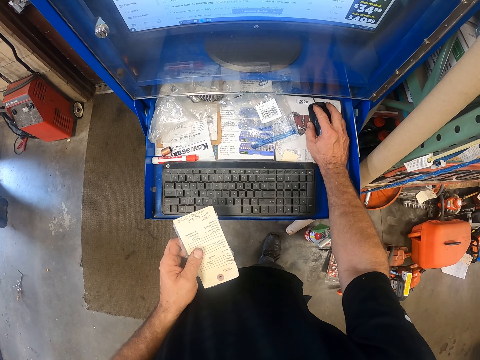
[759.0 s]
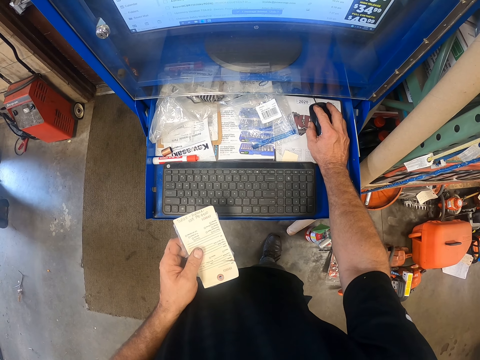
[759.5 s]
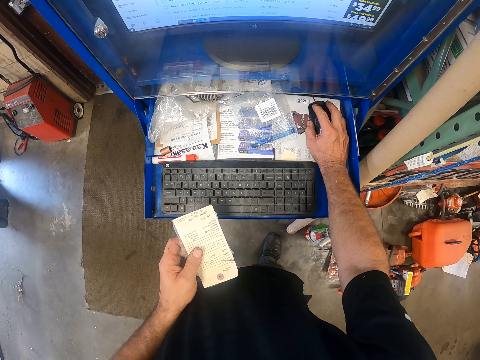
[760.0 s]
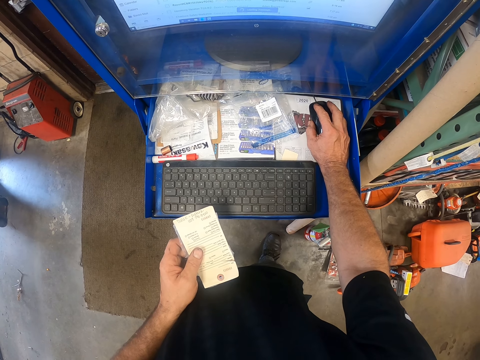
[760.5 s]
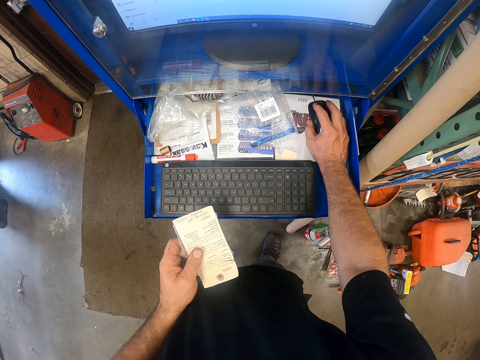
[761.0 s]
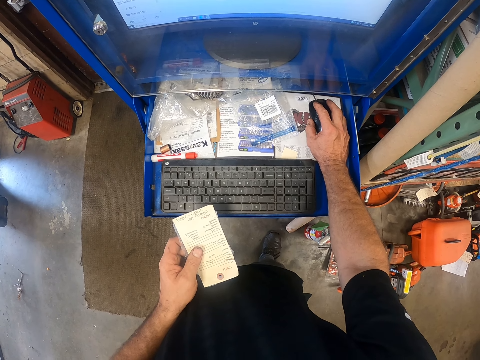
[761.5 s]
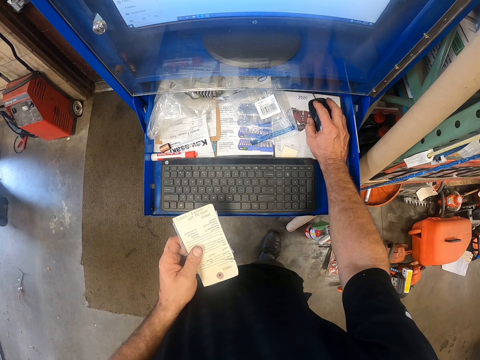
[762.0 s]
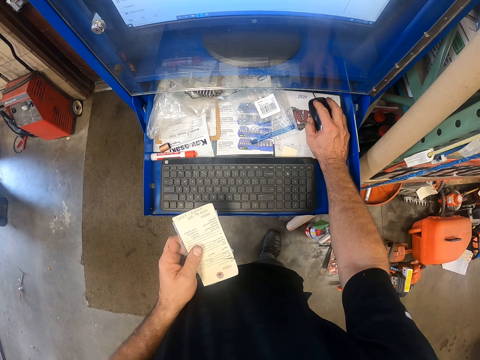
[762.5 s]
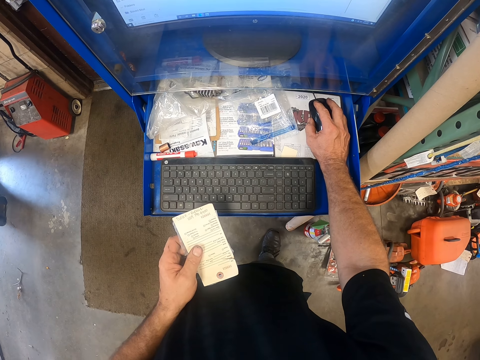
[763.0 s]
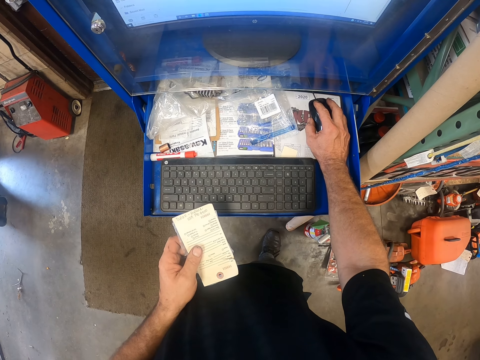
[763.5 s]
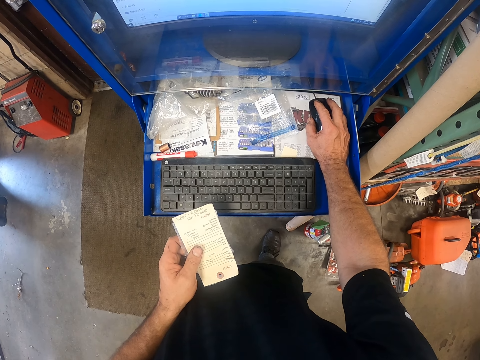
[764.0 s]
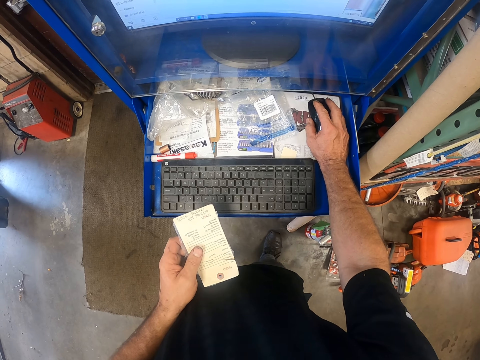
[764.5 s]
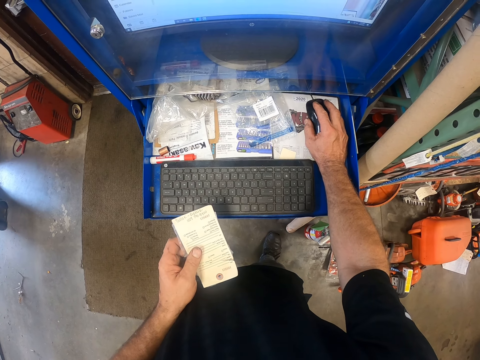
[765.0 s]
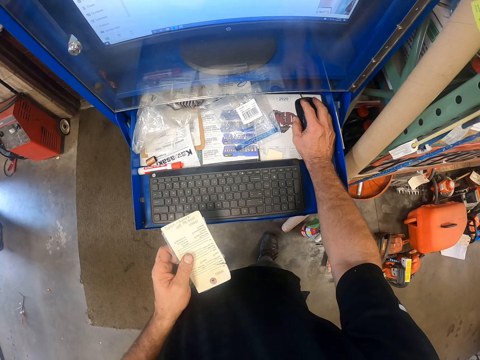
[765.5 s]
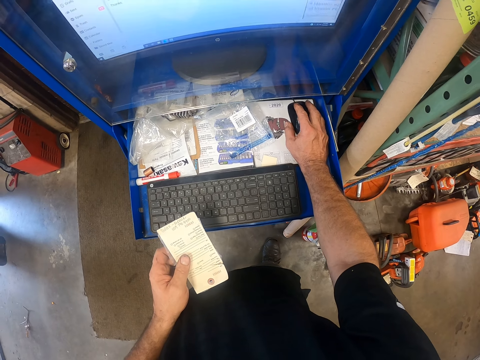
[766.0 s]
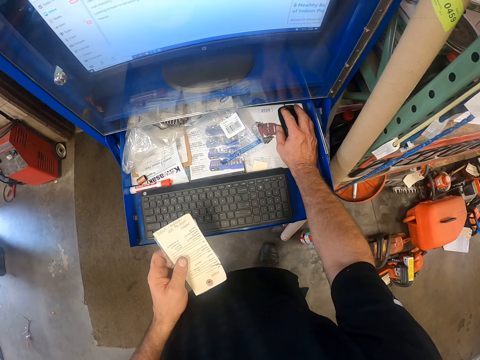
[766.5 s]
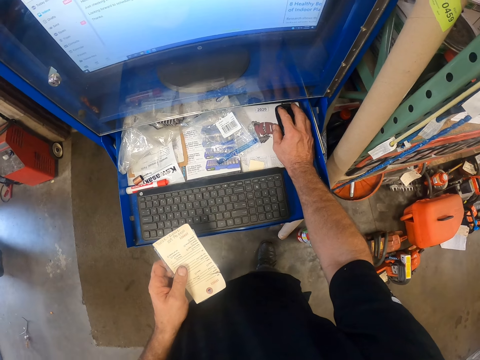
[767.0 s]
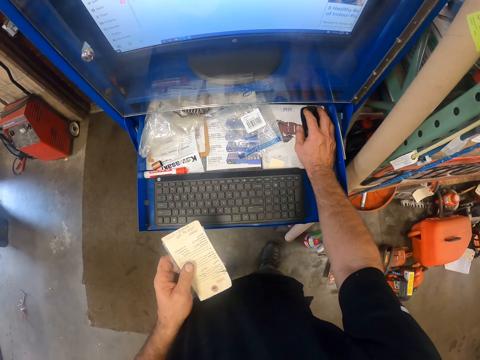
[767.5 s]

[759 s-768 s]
The camera wearer looks at a computer. They operate the computer with a mouse.

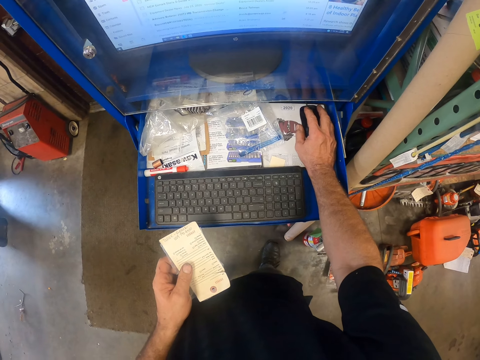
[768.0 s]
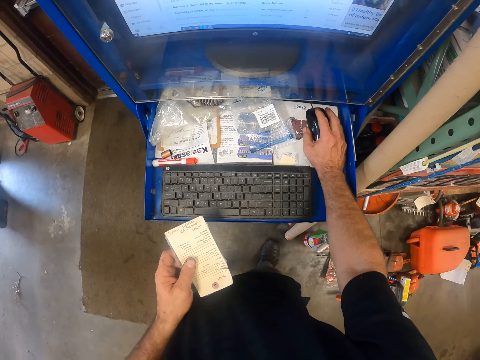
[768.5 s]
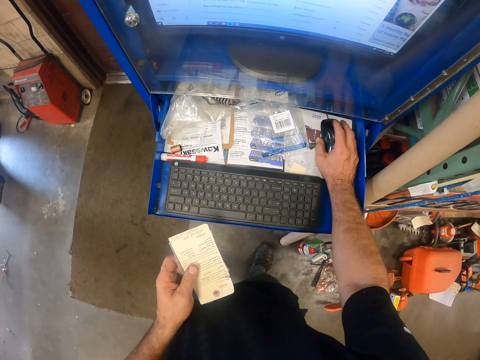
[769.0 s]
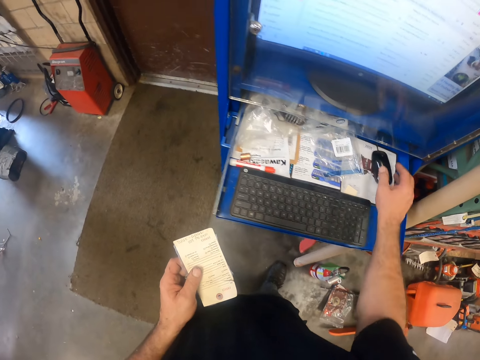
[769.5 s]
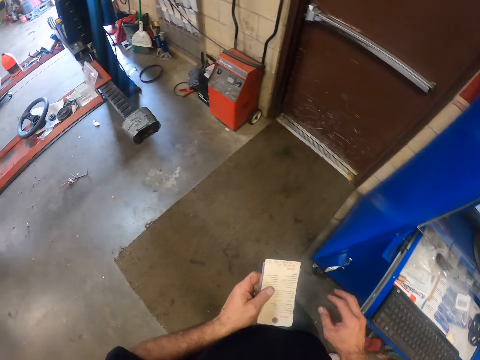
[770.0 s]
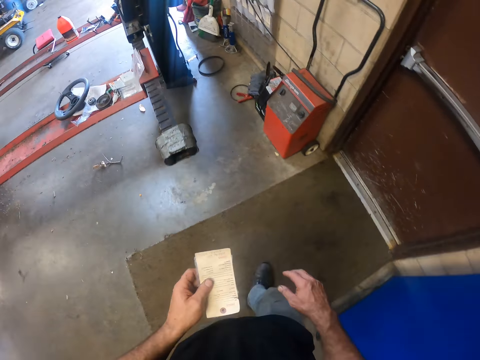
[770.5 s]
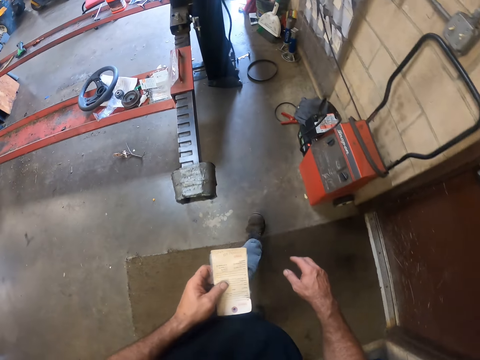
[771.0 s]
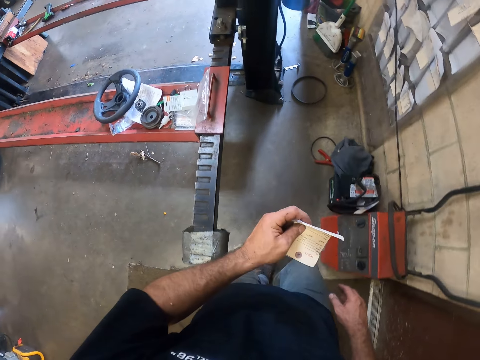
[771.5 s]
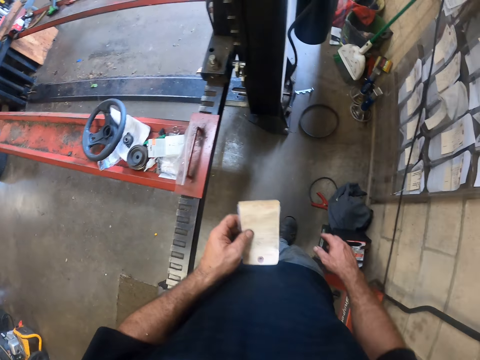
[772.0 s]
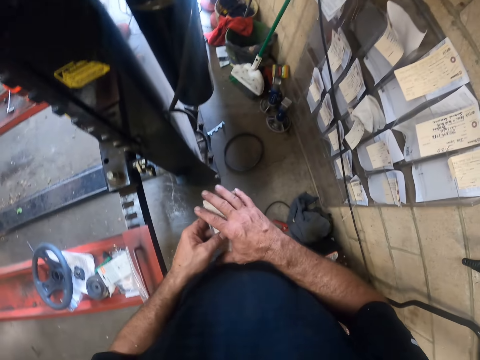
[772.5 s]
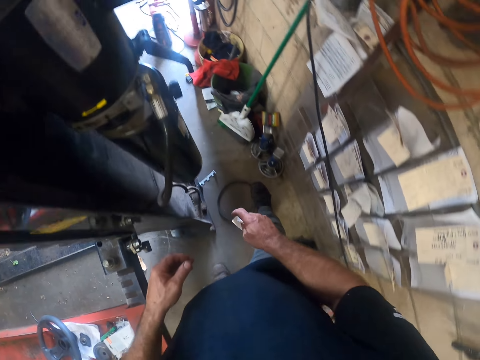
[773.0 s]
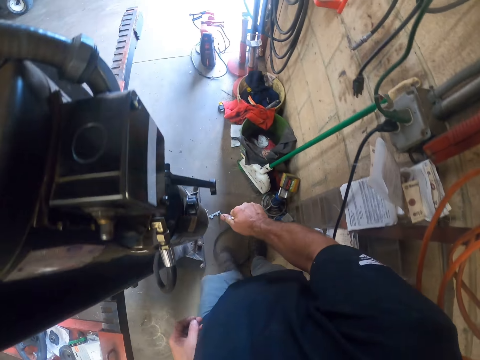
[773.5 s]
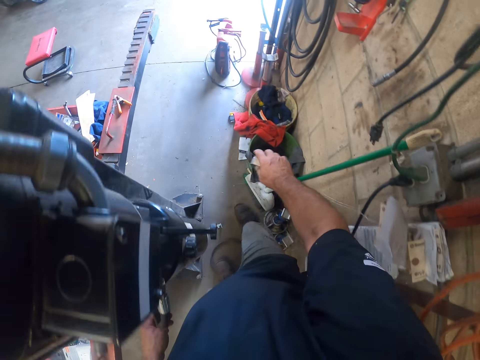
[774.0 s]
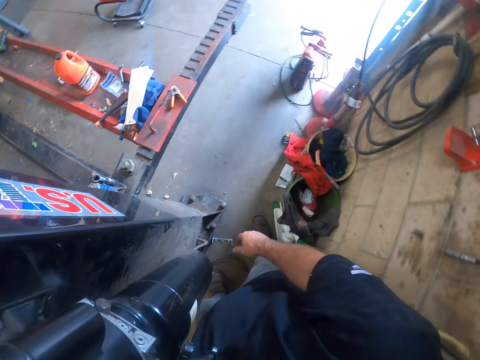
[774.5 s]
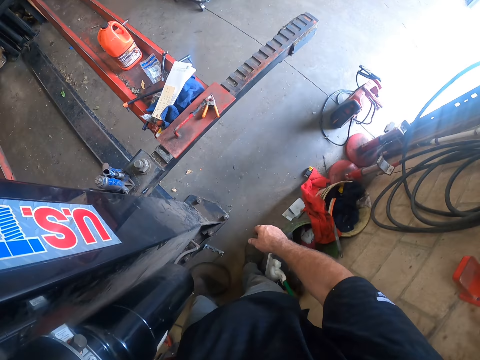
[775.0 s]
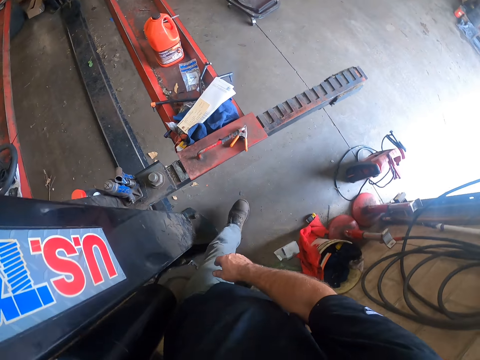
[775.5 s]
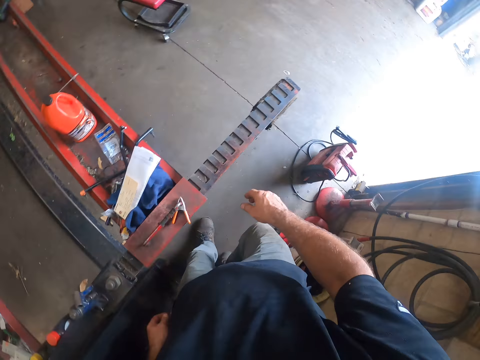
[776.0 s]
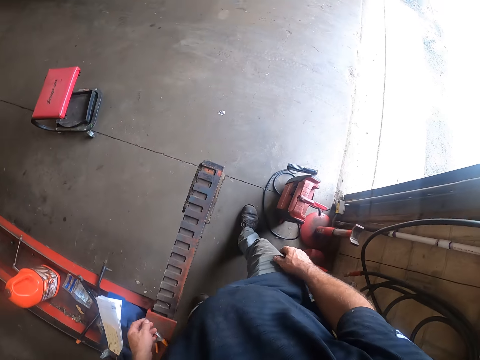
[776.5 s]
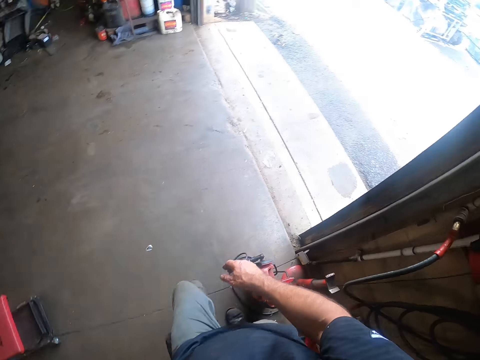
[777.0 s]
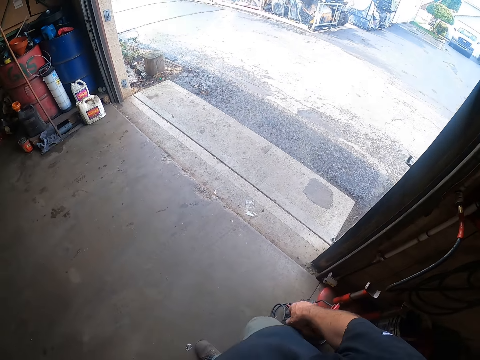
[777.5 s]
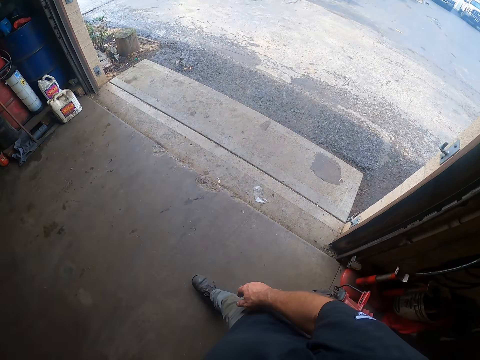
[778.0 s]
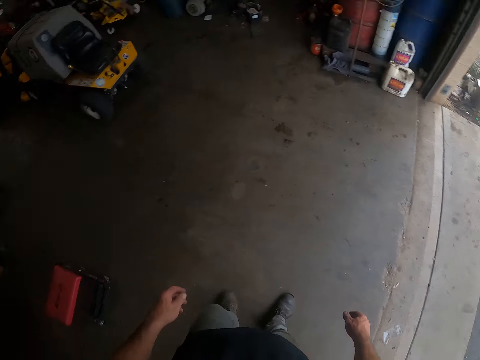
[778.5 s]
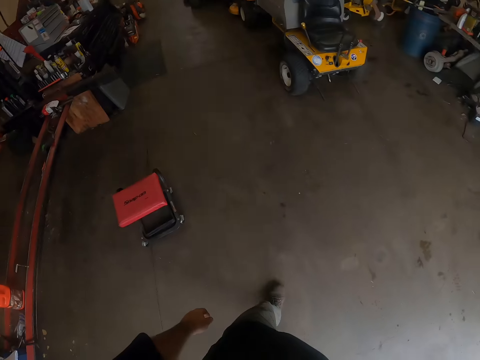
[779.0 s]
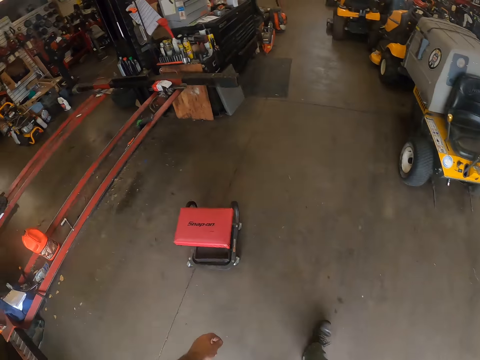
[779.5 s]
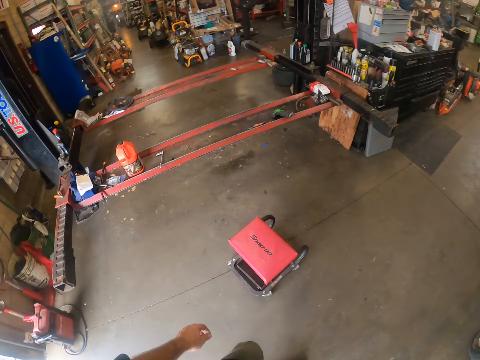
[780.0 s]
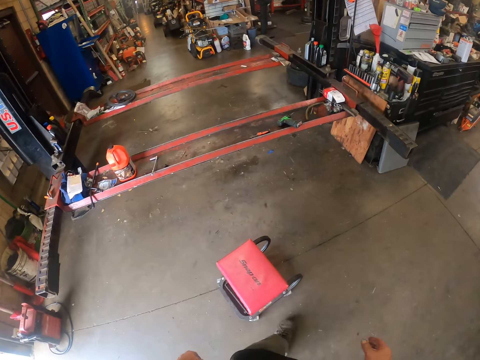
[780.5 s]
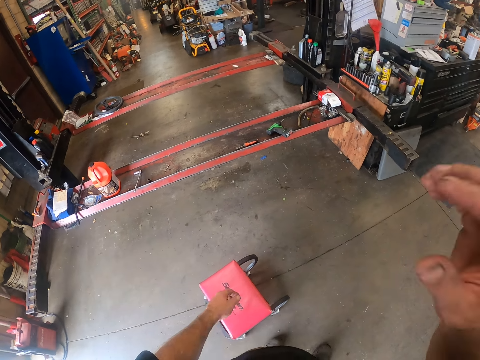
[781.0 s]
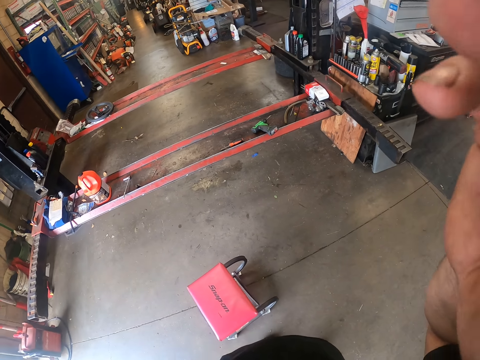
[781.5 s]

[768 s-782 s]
The camera wearer turns around and walks around. He transfers the paper to his right hand. He picks up the receipt with the other hand. He walks around. He dumps the paper in a bin with his right hand. He walks around. He turns around. He walks around. He fixes the camera on the head.
